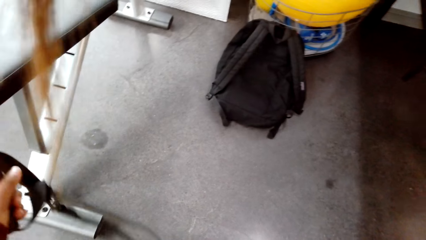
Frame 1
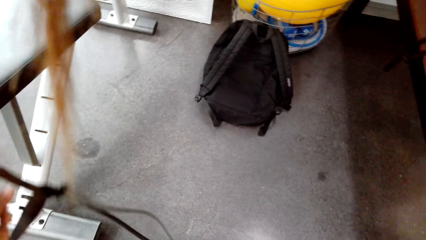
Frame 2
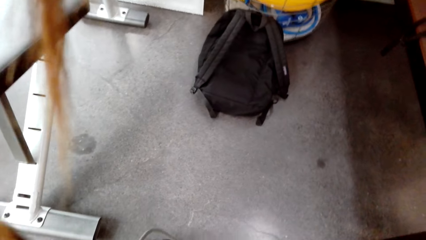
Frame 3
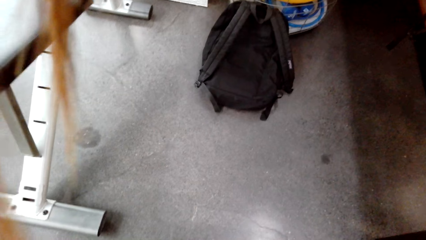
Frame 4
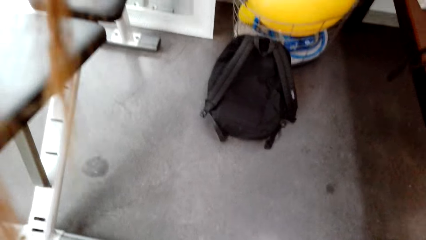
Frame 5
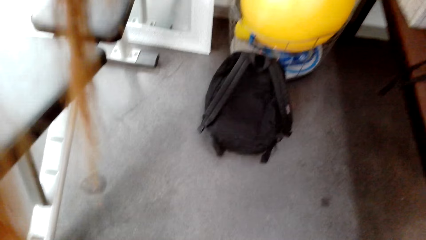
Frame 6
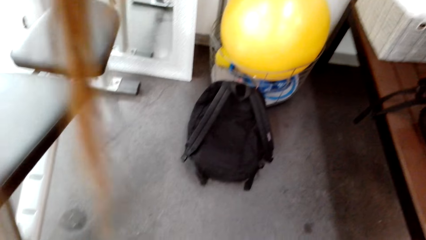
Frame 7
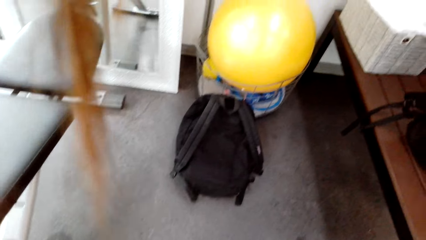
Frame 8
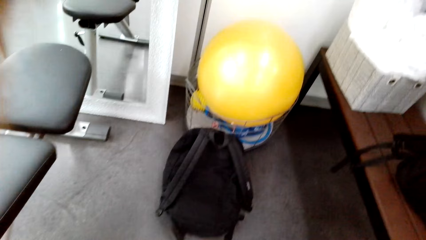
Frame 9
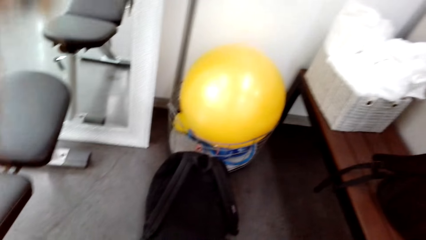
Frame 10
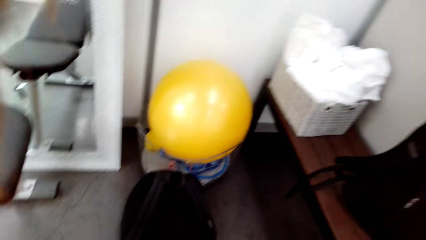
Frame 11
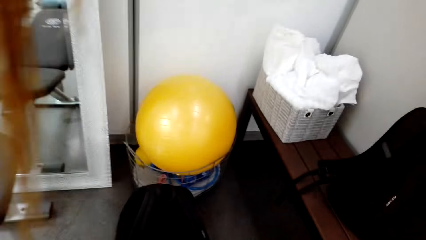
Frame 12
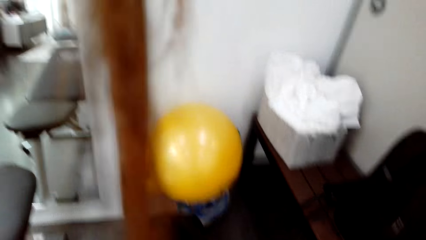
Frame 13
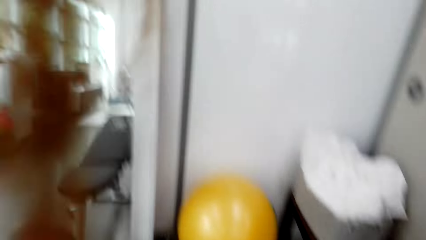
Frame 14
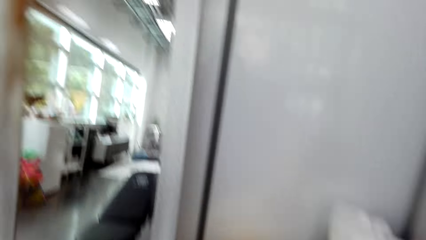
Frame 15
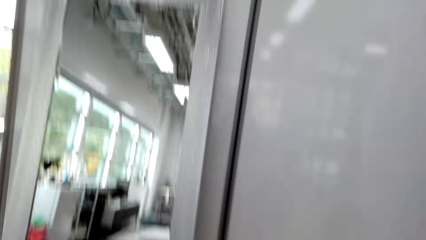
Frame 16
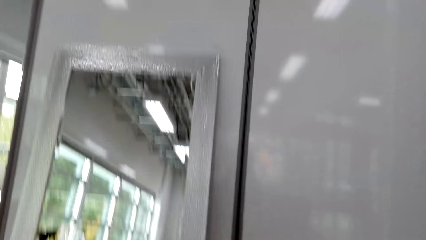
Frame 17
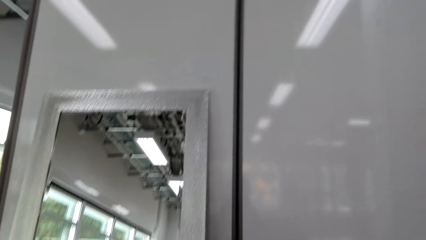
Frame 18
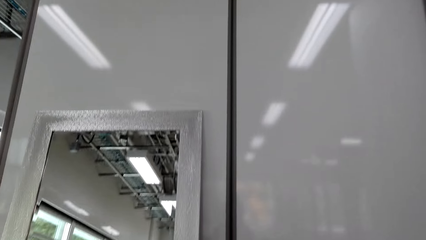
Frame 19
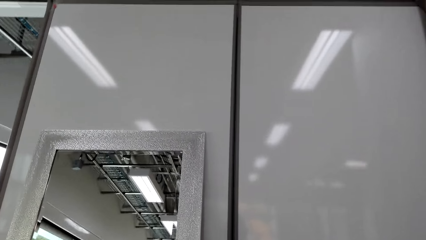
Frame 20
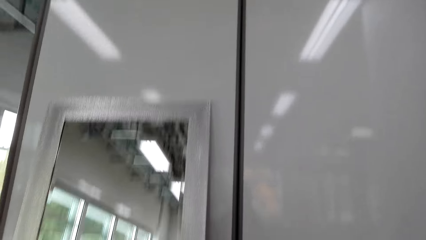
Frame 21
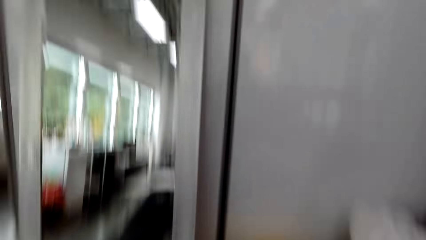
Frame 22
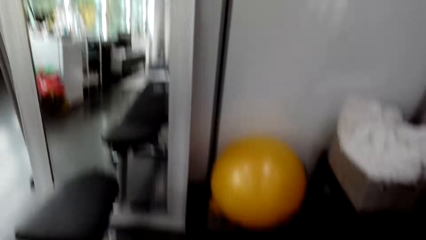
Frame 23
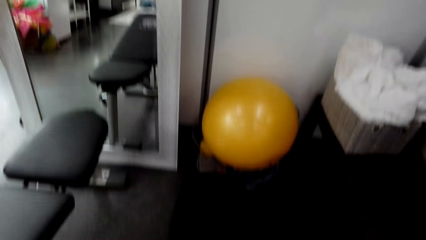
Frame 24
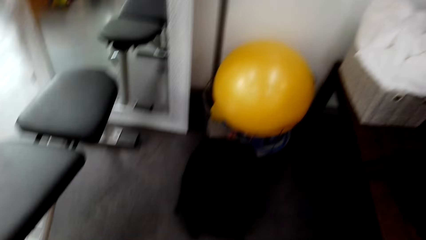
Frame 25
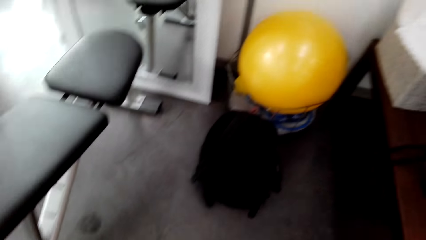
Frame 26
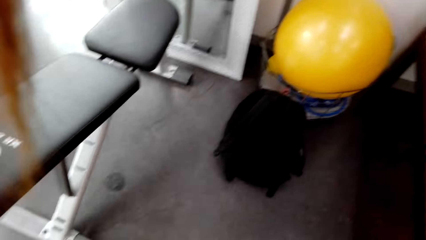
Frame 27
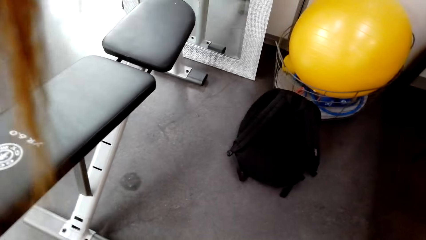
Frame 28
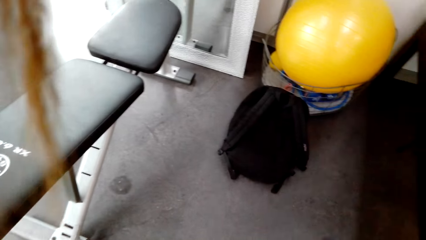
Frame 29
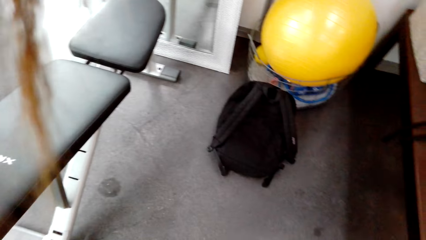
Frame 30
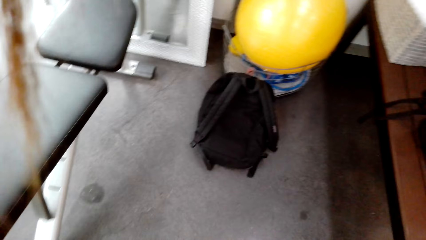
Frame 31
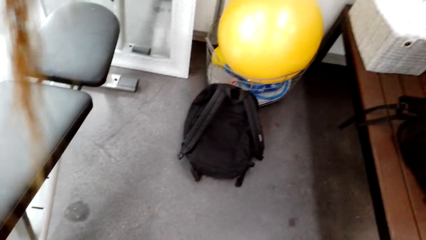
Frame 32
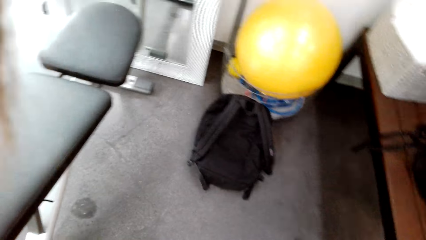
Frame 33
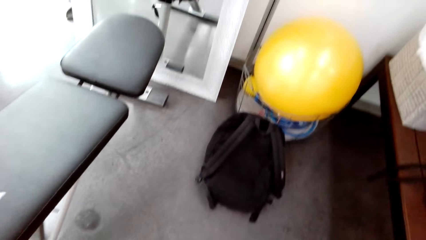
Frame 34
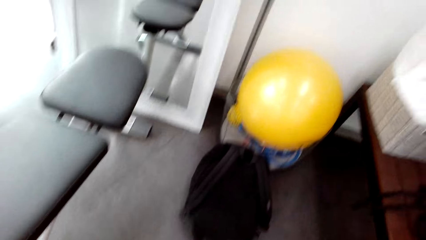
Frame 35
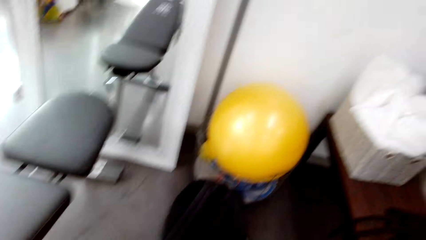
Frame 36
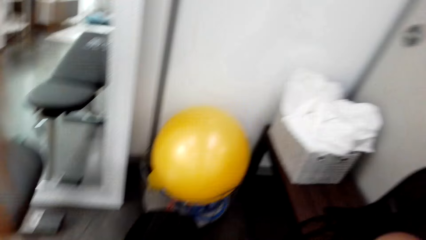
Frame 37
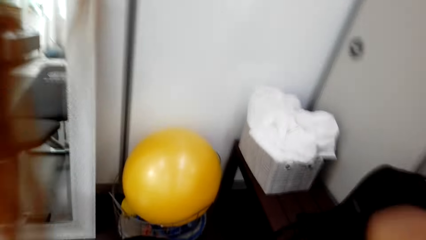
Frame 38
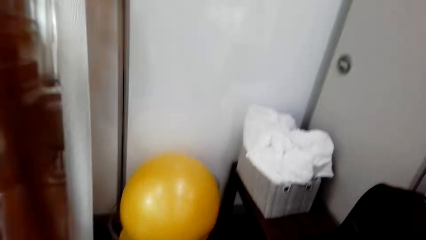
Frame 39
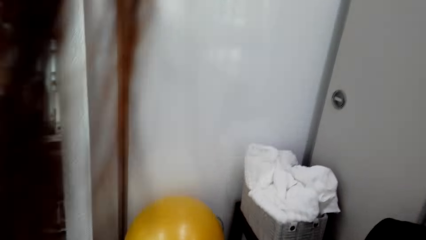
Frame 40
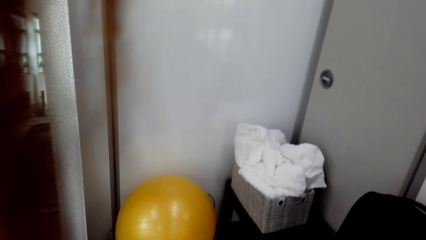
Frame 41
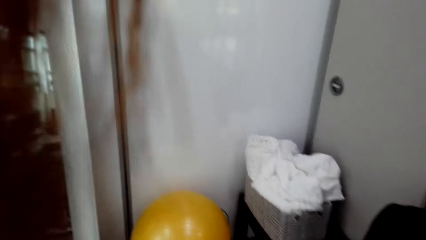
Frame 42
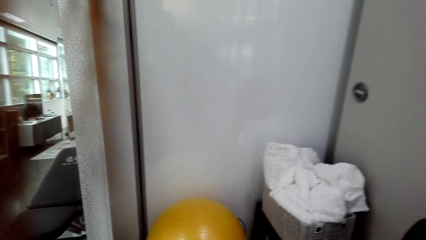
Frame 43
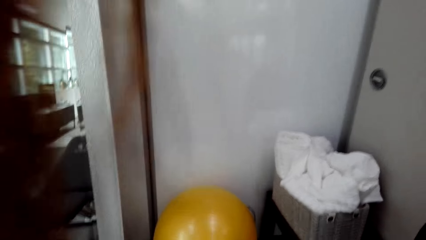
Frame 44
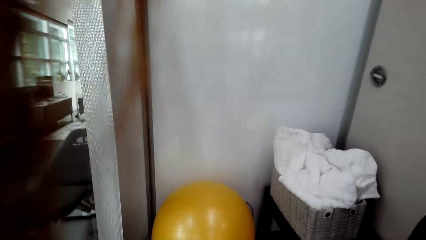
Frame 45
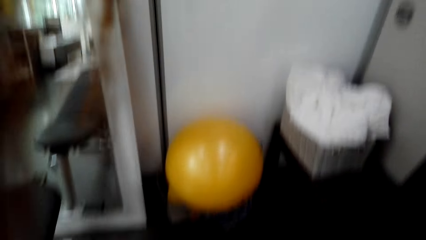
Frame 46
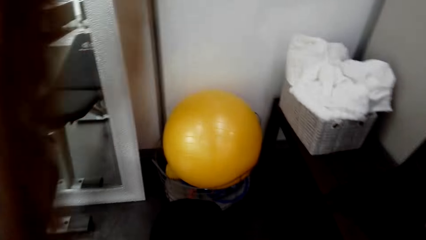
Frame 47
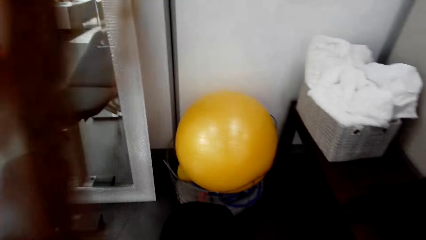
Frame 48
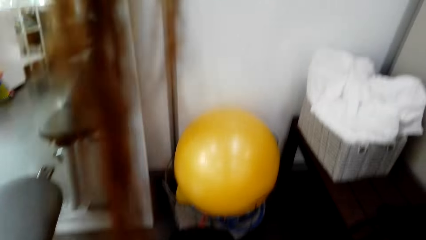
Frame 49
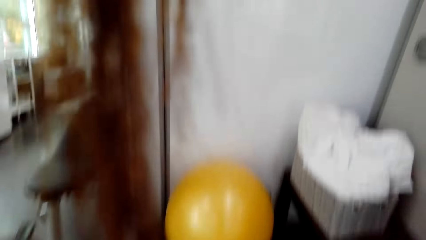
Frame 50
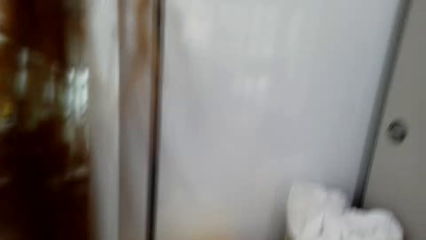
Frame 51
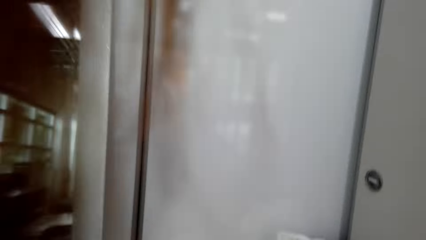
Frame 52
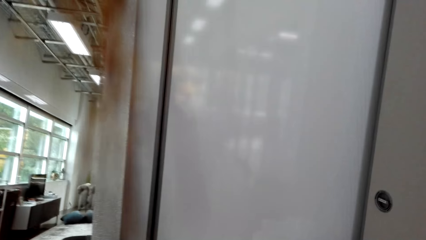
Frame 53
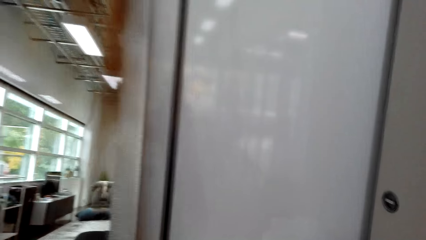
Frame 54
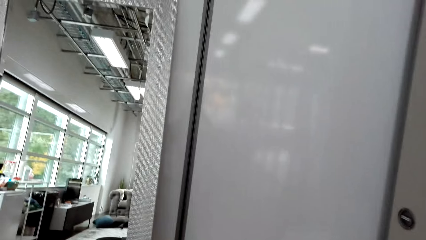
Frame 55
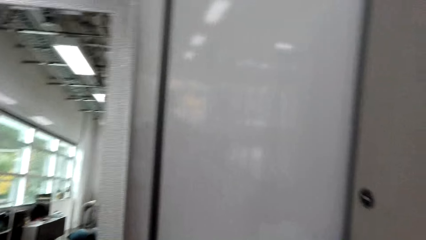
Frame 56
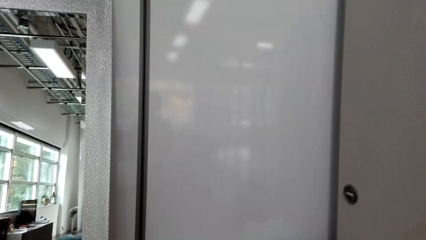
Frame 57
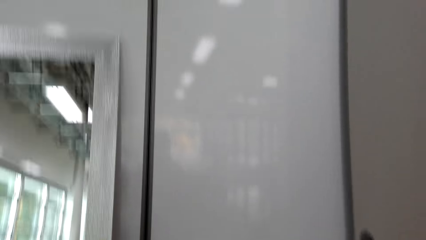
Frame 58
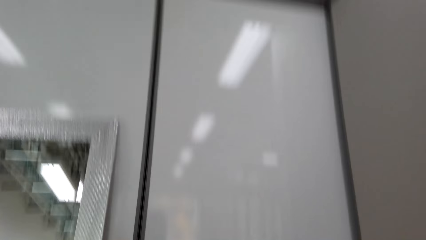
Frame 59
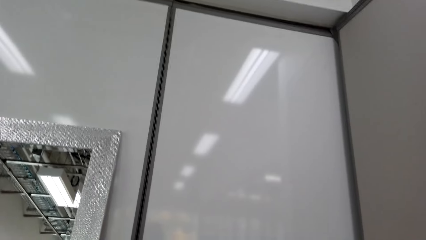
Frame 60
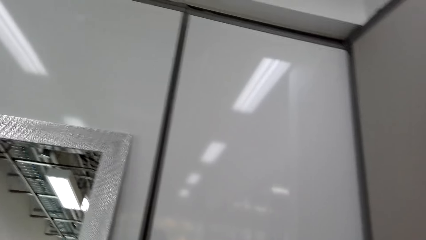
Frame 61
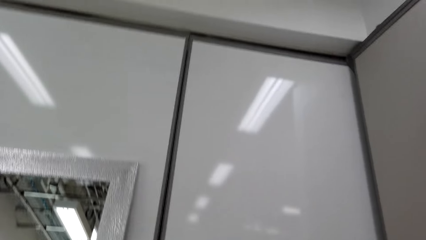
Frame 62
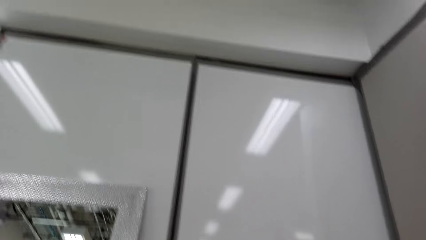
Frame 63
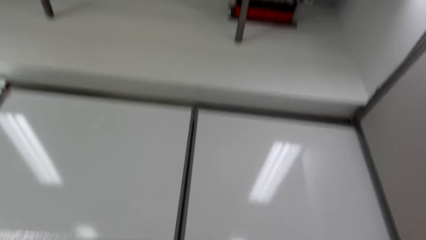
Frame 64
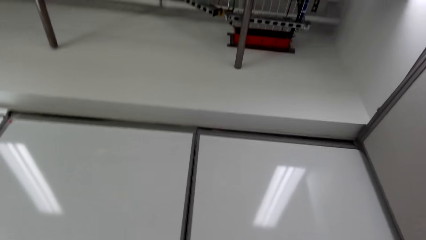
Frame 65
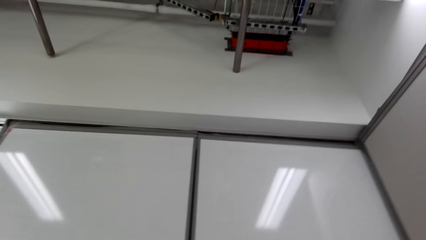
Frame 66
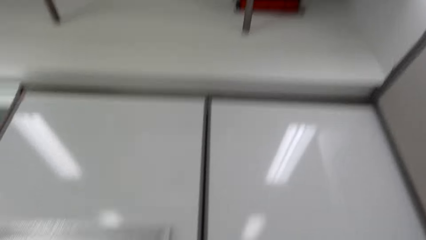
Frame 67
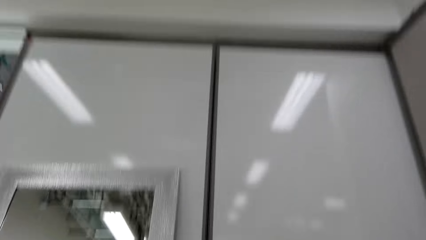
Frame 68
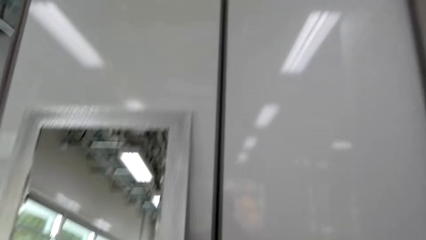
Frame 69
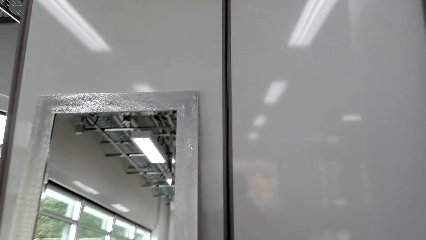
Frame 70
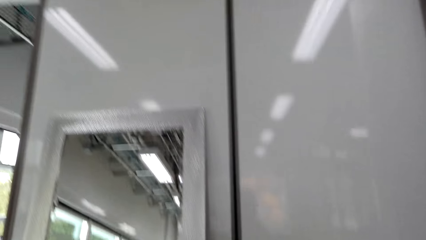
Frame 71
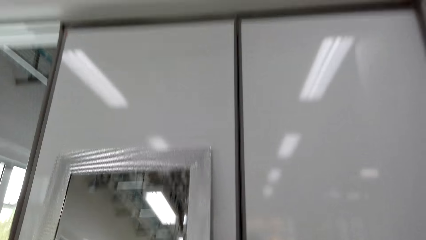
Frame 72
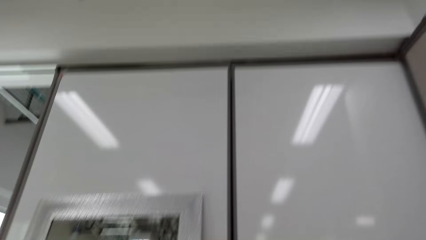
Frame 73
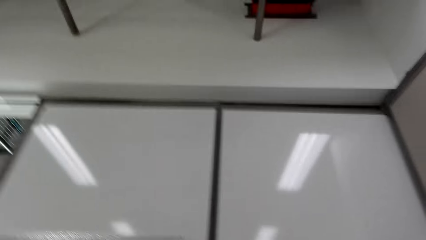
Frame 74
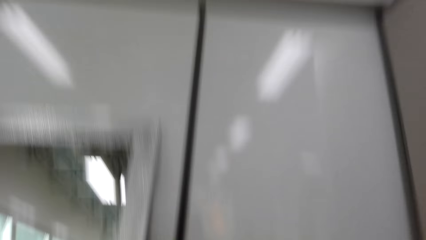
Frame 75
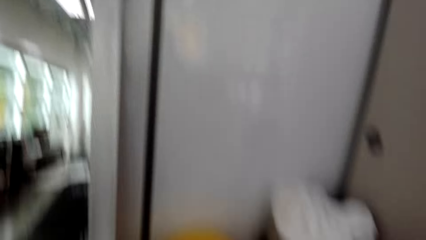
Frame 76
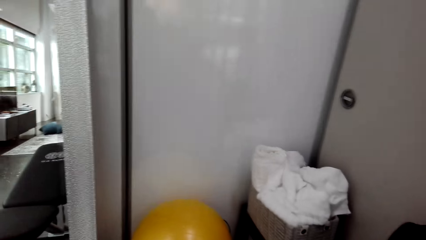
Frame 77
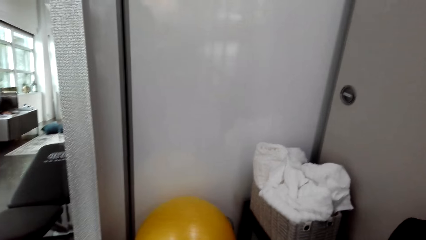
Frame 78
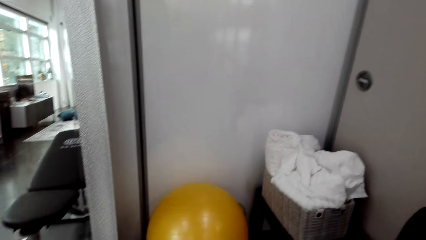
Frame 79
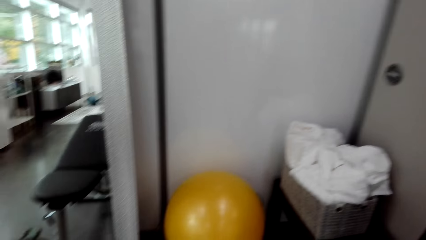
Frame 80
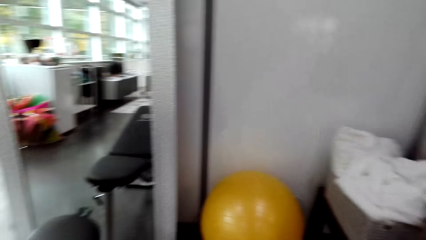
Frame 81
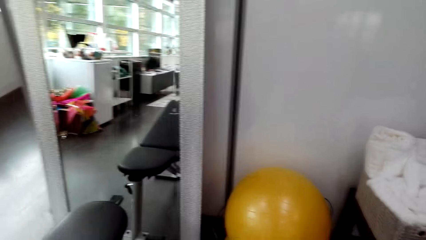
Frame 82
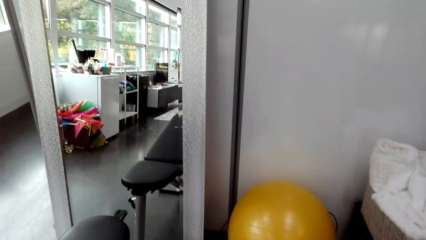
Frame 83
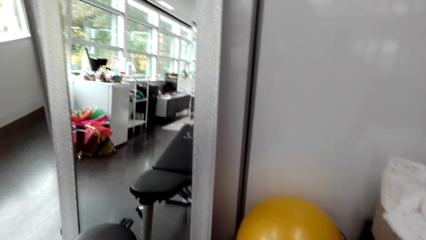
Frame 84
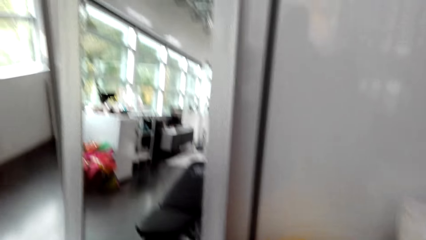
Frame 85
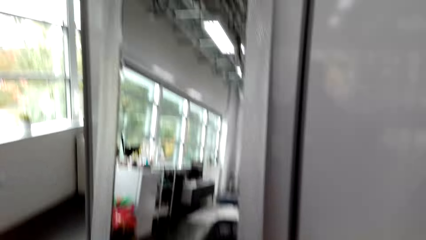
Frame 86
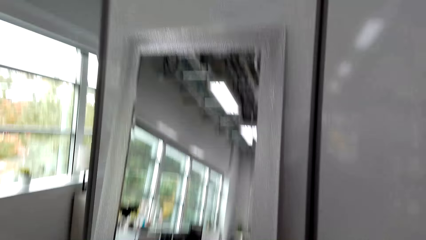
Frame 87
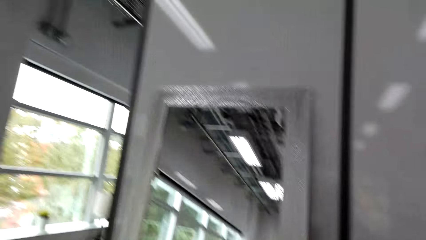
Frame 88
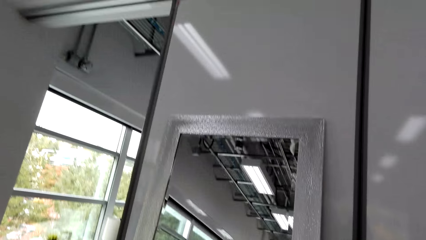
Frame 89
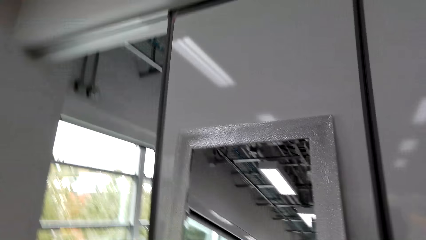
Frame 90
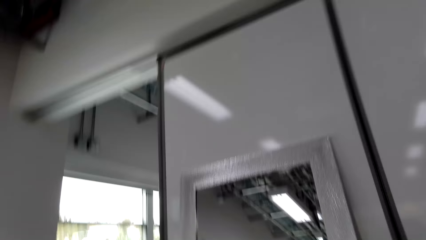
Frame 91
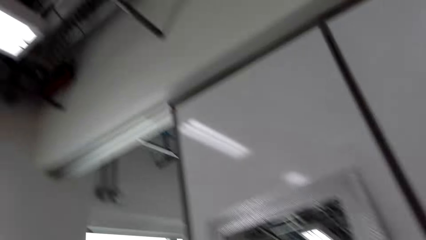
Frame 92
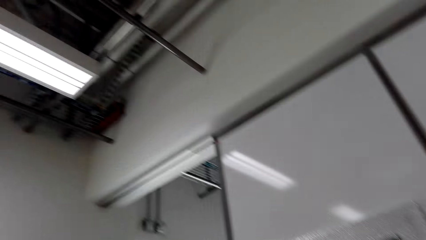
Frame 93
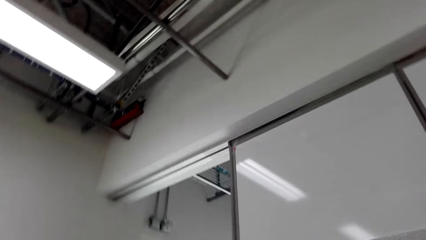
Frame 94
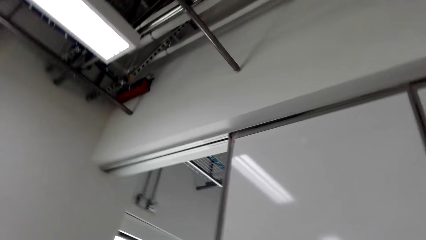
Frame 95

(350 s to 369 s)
The camera wearer inspects the stretch rope. They stare at the gym ball. They stare at the mirror. They stare at a backpack on the floor. They look around the apartment. They stare at the mirror.
